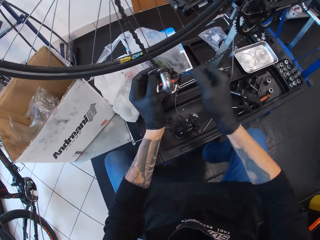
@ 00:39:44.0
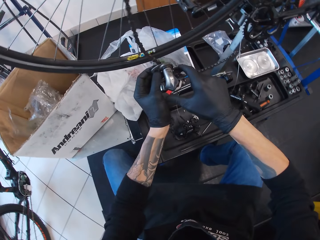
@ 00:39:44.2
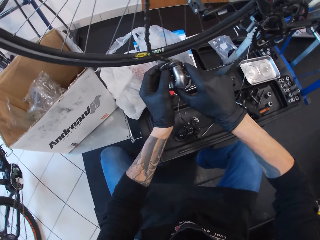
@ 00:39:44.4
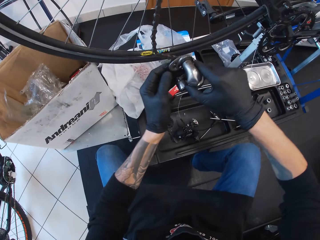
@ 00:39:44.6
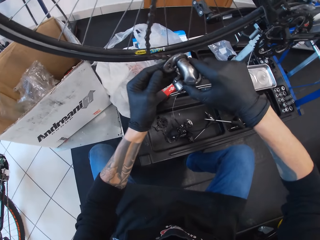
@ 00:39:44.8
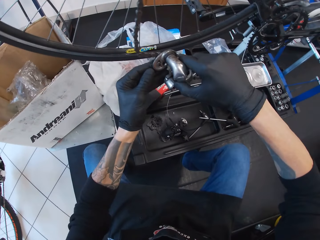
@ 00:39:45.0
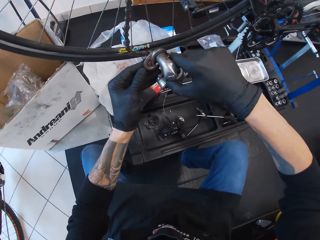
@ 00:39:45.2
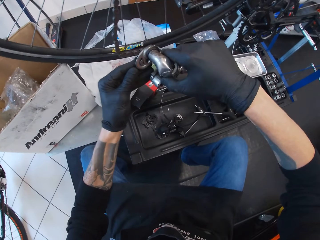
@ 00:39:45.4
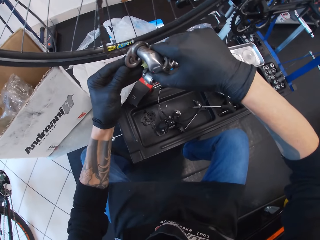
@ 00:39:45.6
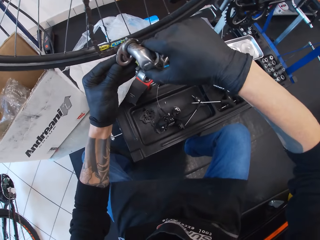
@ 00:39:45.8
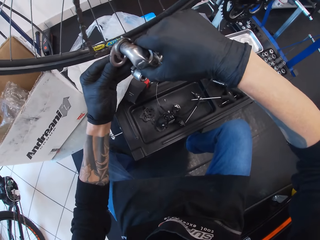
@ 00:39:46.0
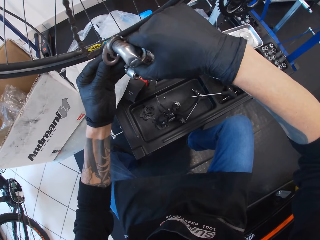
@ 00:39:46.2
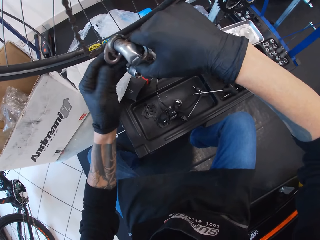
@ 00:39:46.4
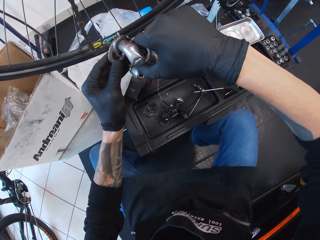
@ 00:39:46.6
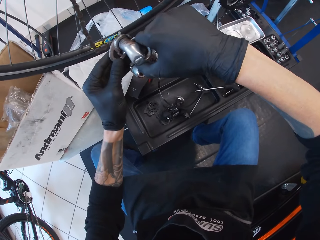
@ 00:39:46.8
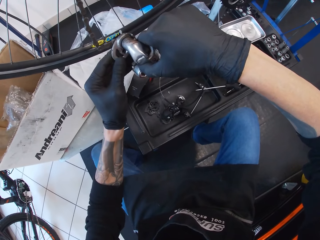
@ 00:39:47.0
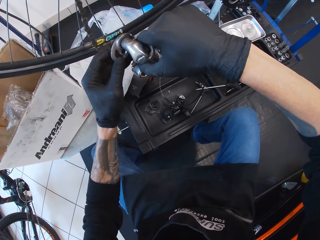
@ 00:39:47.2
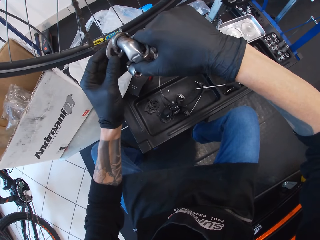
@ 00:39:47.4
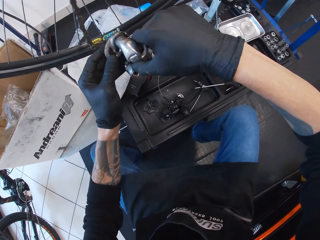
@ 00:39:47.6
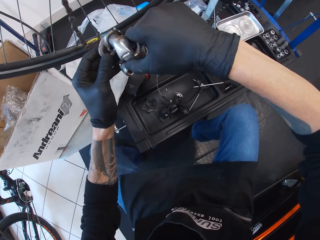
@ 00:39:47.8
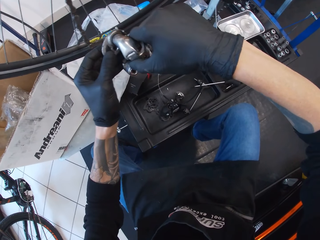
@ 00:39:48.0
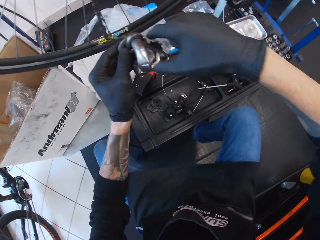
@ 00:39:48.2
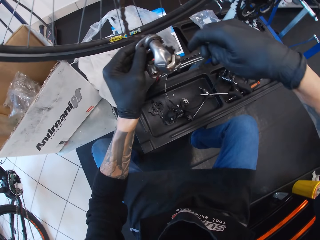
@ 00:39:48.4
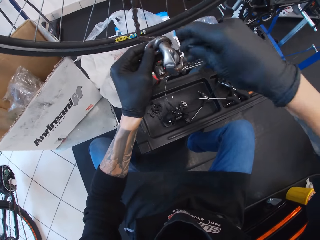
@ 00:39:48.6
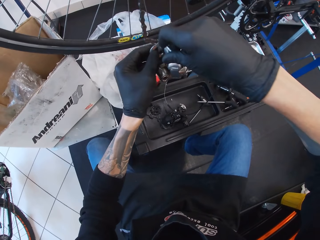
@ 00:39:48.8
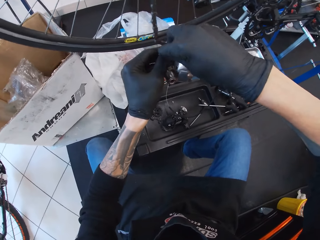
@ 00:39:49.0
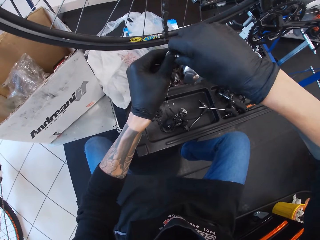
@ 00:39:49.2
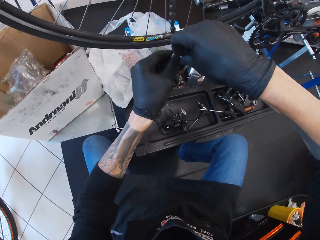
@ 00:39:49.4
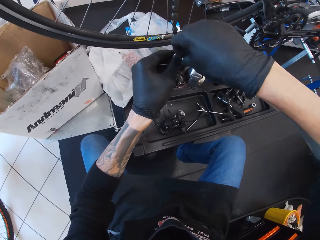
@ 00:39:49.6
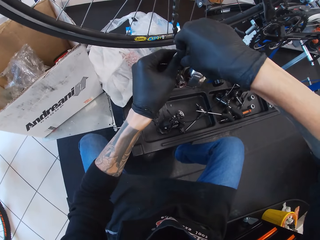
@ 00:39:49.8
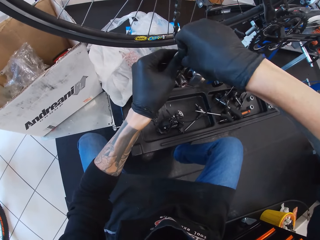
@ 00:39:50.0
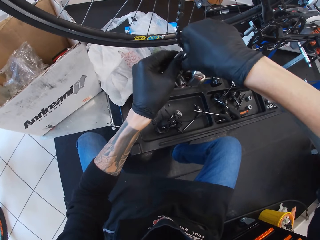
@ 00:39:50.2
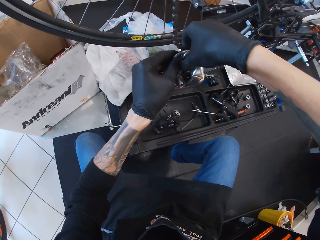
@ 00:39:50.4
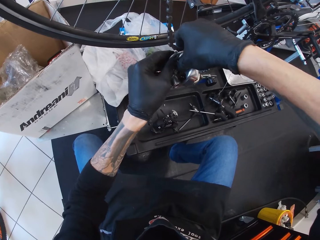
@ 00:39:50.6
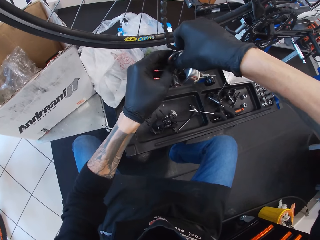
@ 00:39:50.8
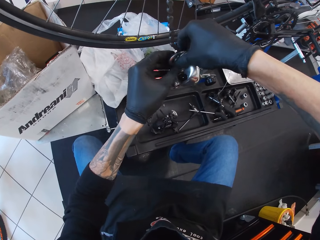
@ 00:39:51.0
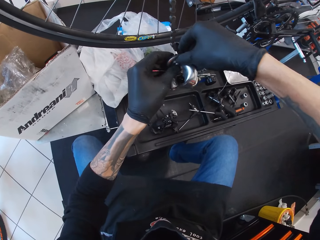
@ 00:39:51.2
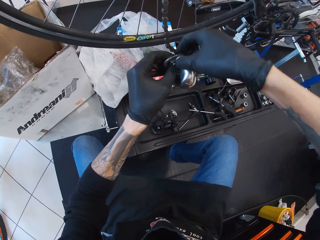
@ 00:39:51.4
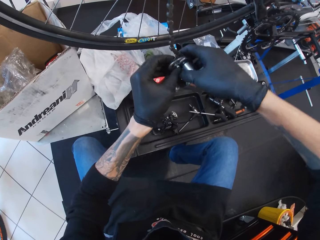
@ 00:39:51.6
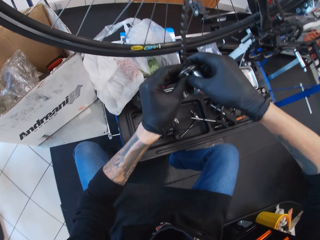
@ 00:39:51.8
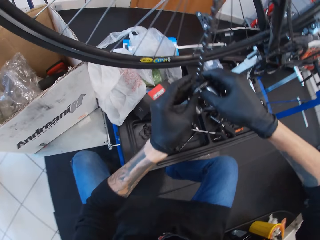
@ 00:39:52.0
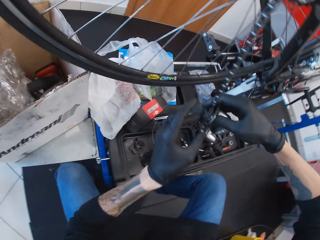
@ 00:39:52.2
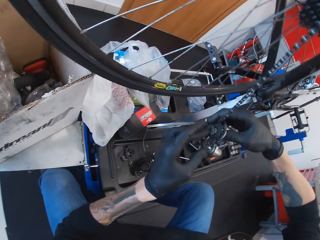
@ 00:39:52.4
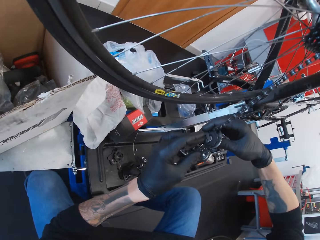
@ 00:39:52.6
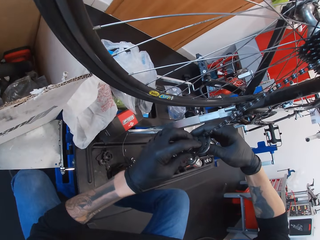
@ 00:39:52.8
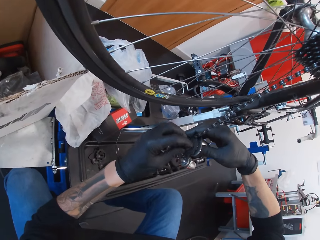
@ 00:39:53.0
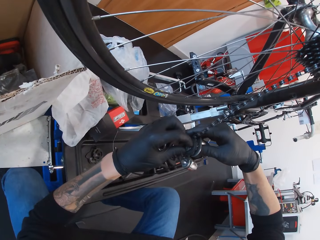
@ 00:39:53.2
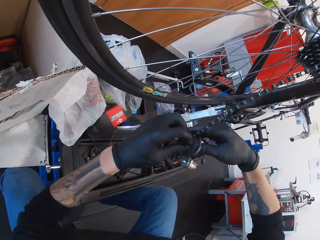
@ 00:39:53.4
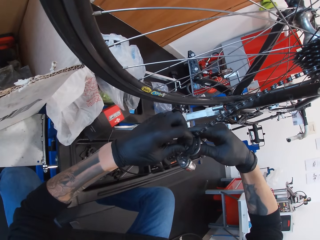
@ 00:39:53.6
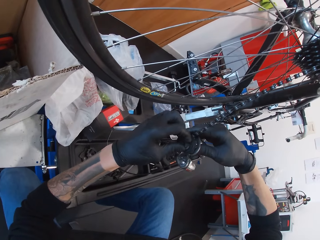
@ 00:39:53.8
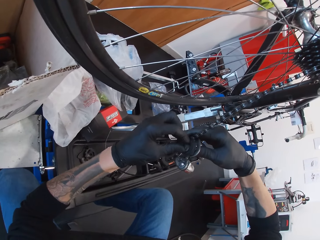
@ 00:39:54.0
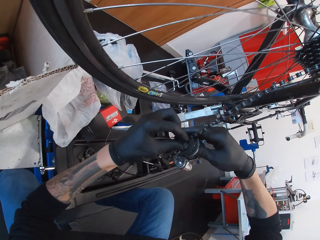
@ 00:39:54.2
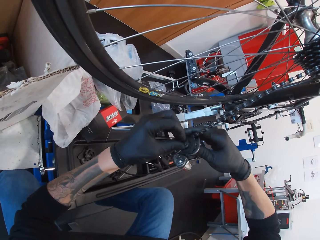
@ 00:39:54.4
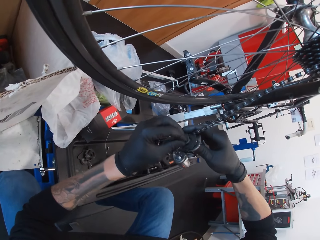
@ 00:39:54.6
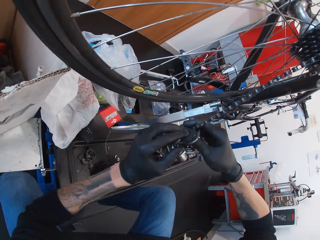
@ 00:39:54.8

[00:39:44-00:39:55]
The camera wearer places something down. They fix the rear derailleur with hands.

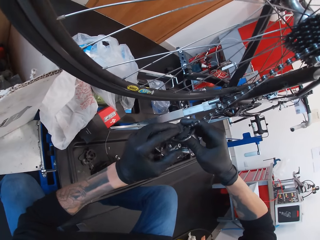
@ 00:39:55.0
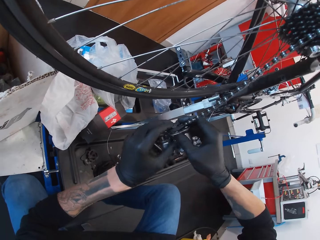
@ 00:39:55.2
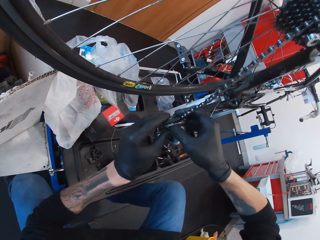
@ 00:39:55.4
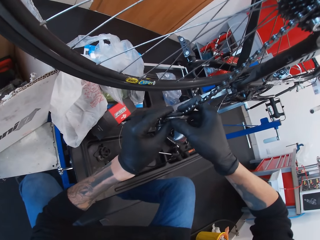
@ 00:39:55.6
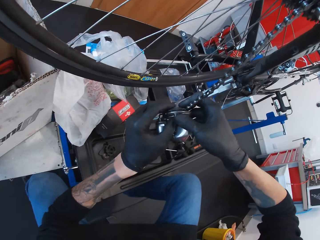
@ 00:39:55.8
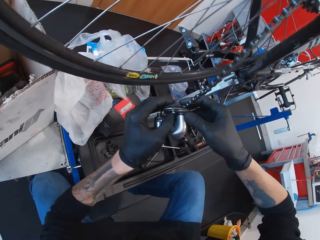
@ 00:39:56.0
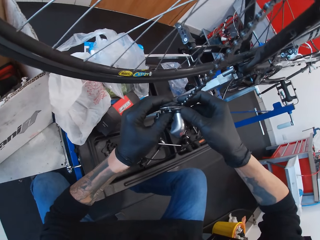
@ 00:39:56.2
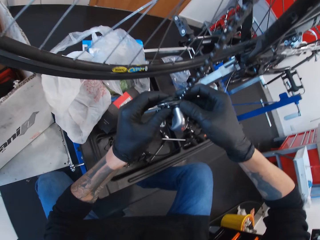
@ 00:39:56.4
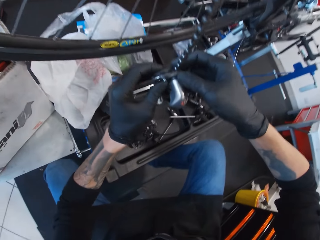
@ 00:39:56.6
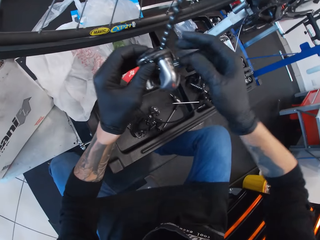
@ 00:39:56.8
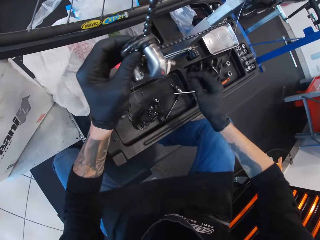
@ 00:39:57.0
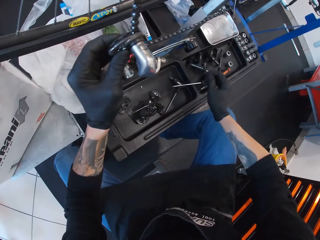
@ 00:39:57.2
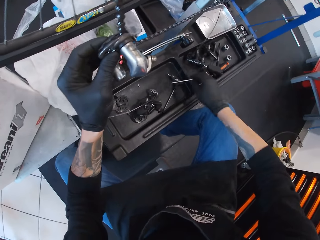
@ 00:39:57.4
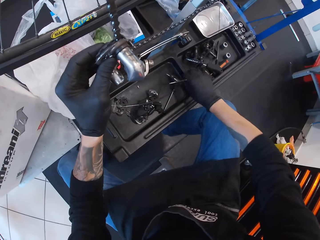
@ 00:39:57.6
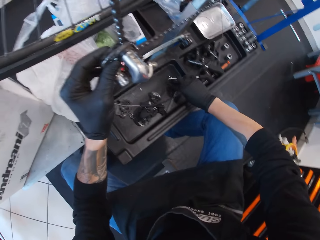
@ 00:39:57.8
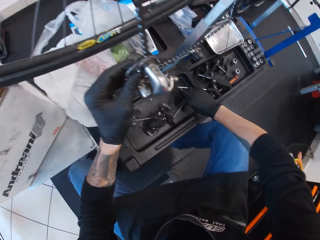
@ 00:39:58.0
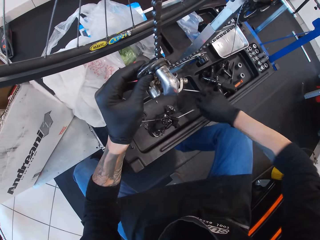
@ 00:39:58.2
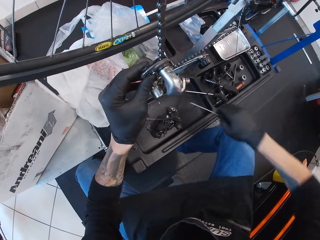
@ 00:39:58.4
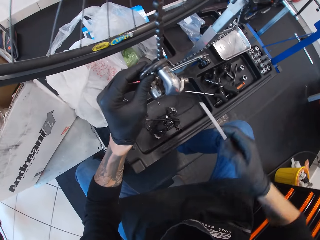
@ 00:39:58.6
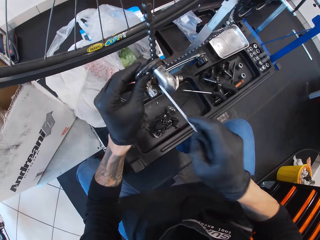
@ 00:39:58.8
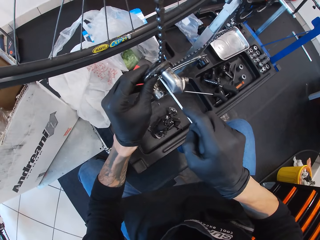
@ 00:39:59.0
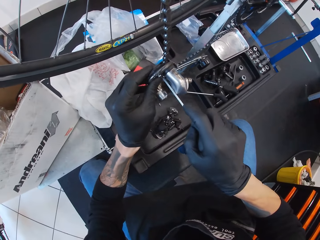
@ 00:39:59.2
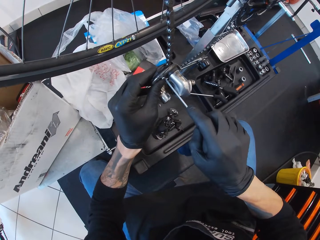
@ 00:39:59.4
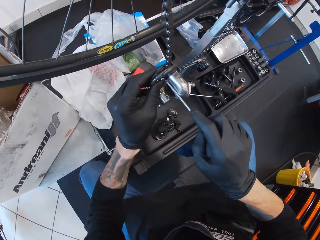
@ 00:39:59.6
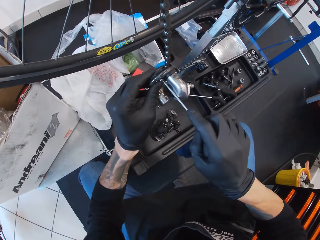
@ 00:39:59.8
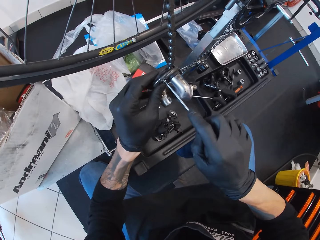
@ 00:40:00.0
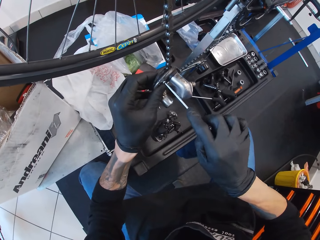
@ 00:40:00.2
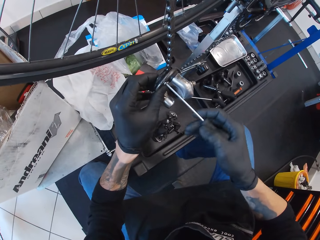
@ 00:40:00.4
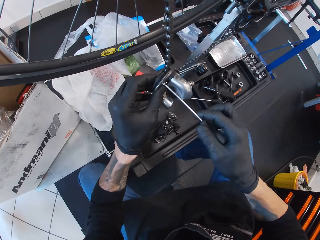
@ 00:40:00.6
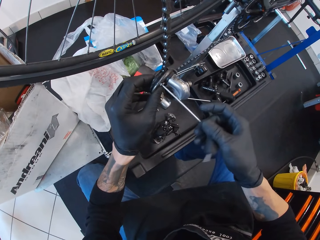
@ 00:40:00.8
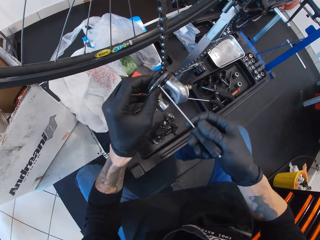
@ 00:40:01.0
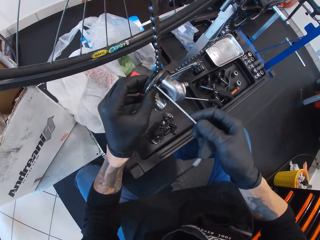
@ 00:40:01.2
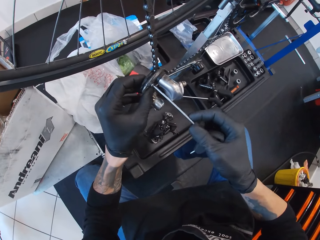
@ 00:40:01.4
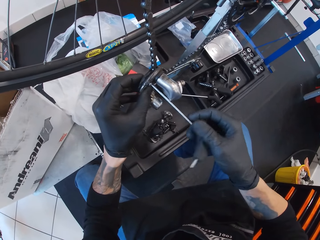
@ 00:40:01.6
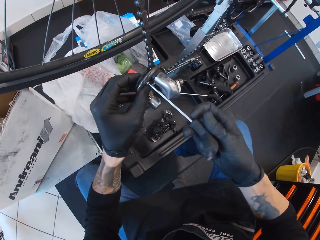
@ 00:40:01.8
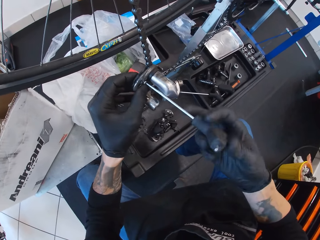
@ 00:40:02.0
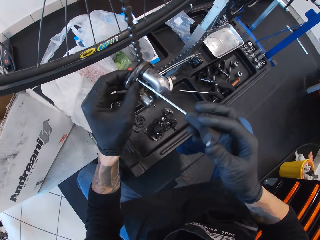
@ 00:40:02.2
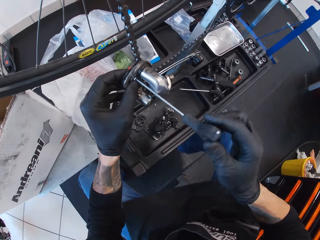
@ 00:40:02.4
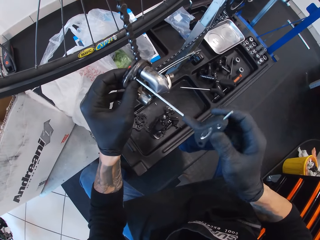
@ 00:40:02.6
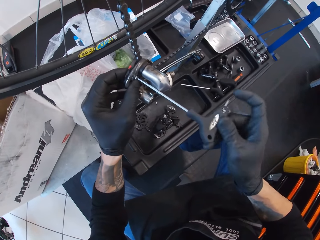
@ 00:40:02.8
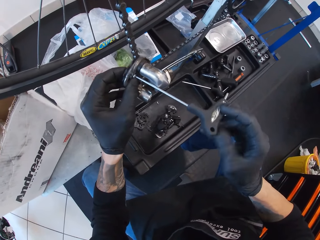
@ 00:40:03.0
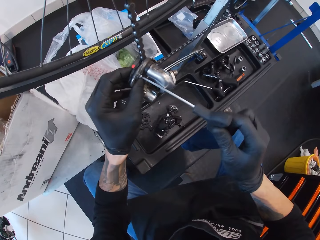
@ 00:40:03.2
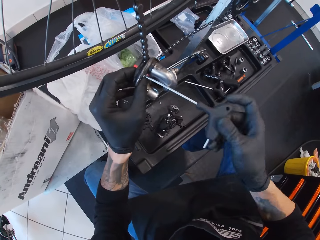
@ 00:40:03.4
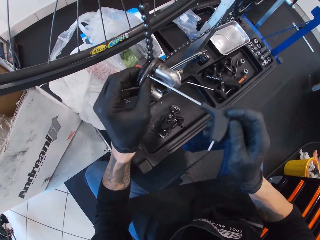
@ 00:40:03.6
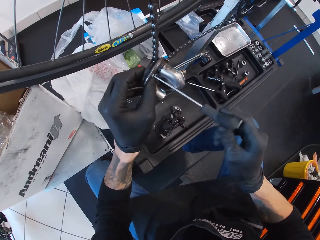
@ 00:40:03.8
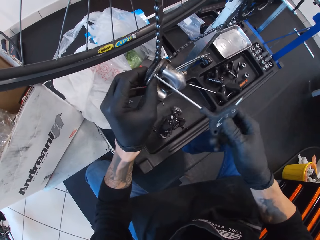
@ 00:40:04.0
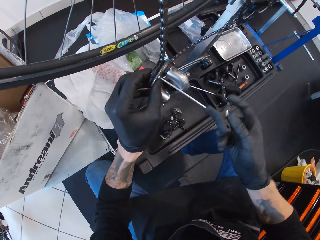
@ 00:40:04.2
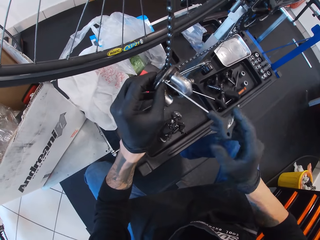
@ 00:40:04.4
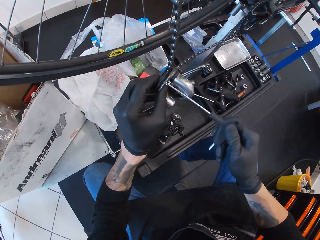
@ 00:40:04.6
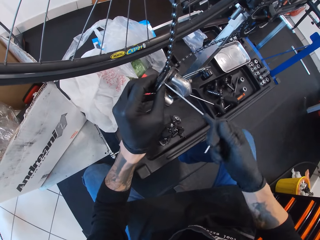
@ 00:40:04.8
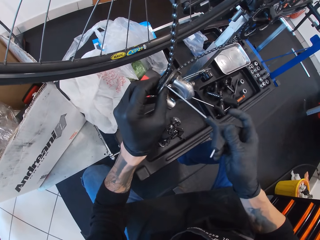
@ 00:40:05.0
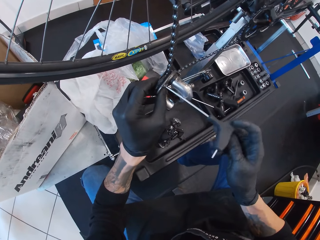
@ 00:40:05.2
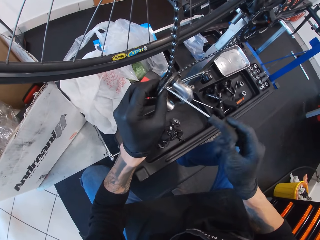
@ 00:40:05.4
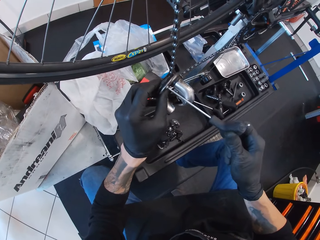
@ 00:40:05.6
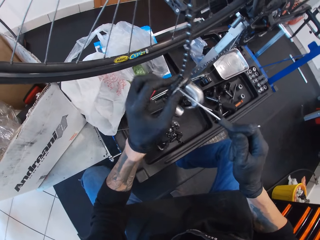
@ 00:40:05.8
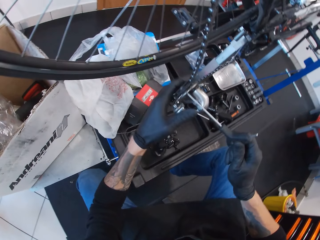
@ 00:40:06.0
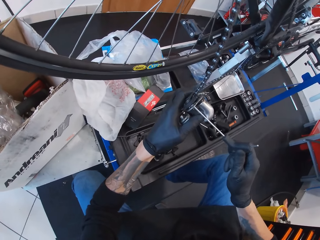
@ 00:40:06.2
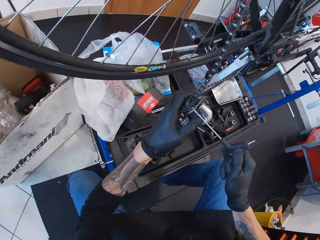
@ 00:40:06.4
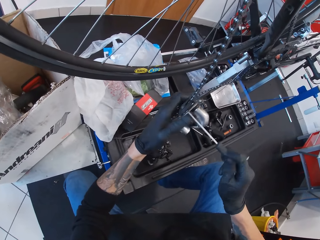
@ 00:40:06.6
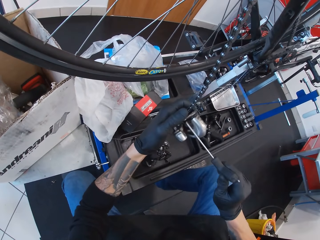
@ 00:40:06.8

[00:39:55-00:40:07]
The camera wearer picks up a screwdriver or screw. They tighten bolts with the screw. They fix the rear derailleur with the screwdriver.
